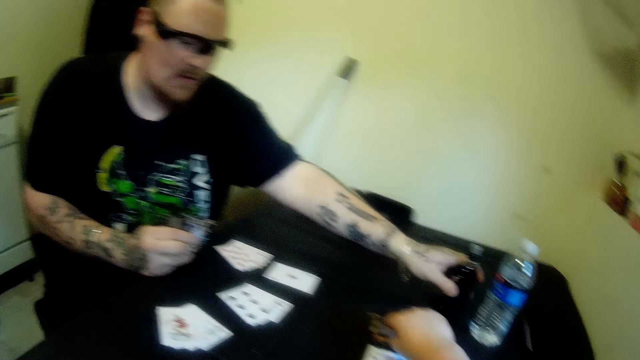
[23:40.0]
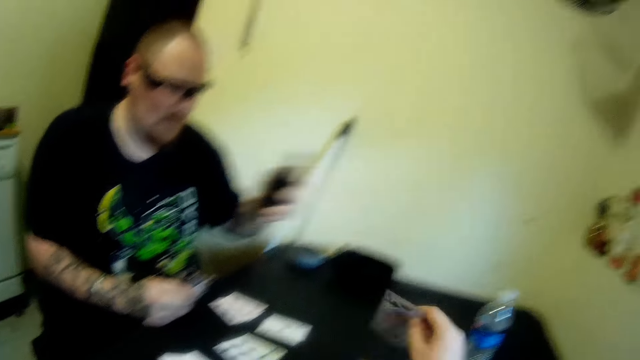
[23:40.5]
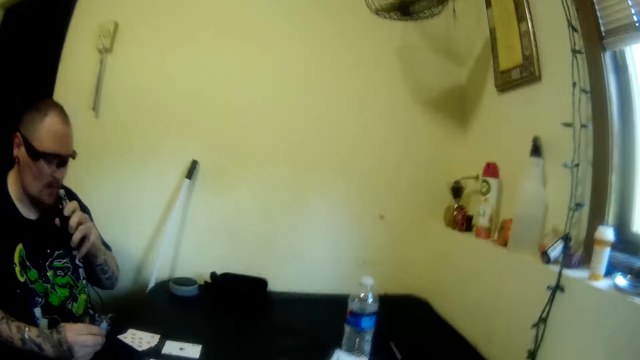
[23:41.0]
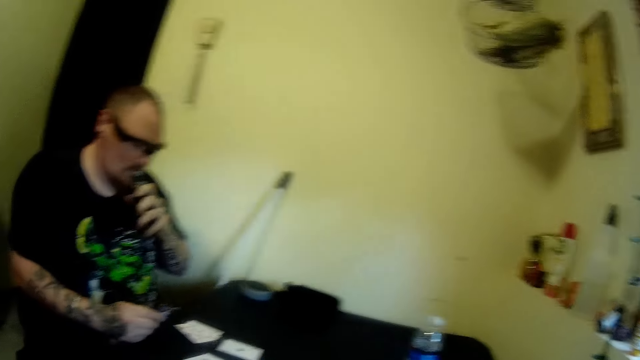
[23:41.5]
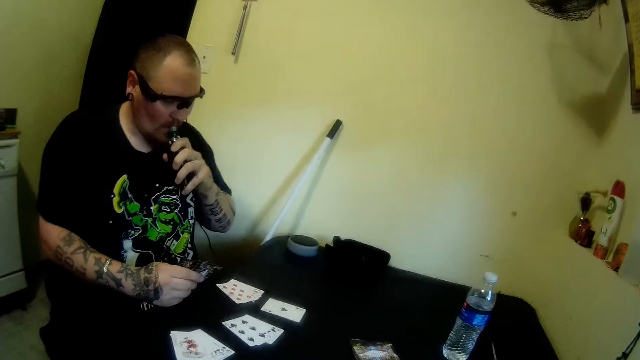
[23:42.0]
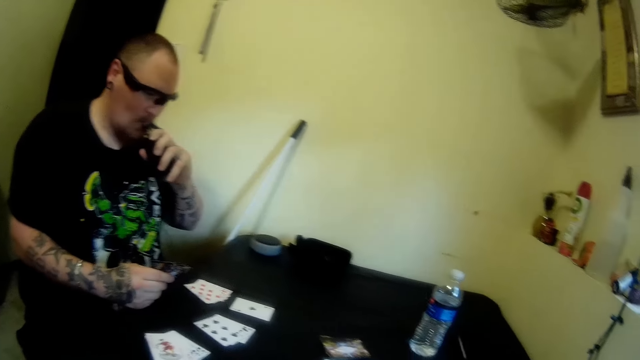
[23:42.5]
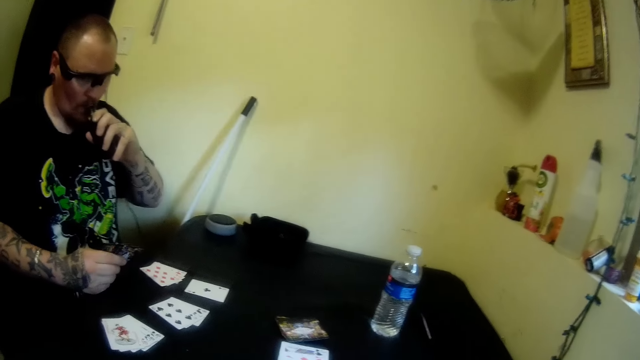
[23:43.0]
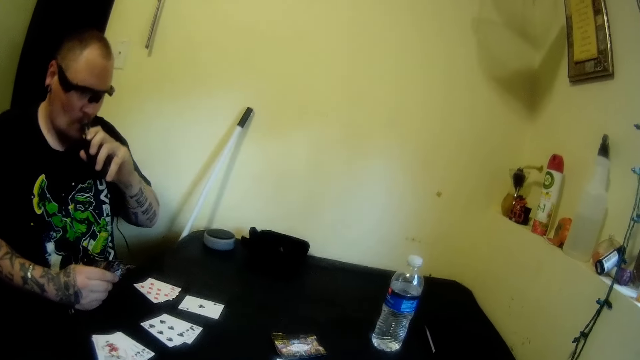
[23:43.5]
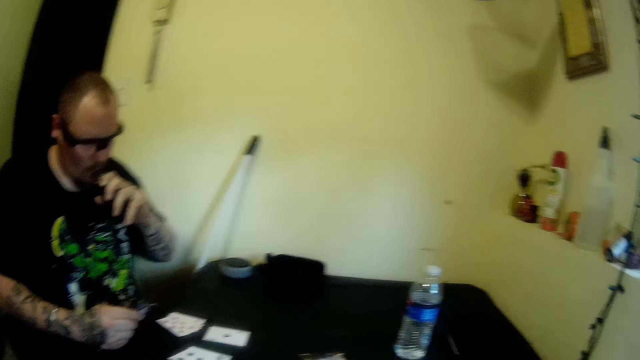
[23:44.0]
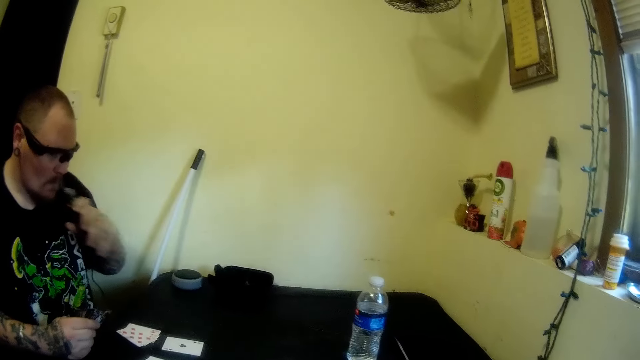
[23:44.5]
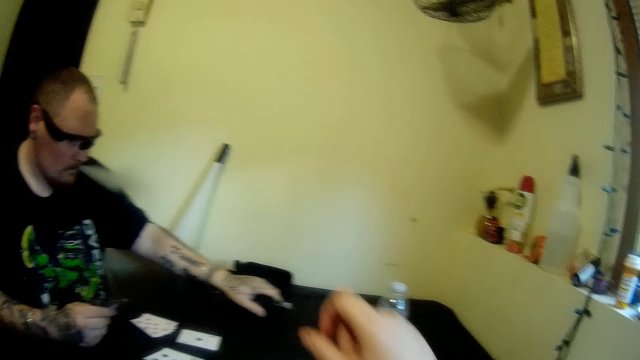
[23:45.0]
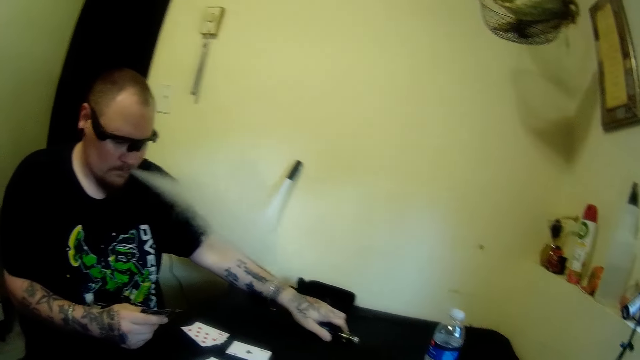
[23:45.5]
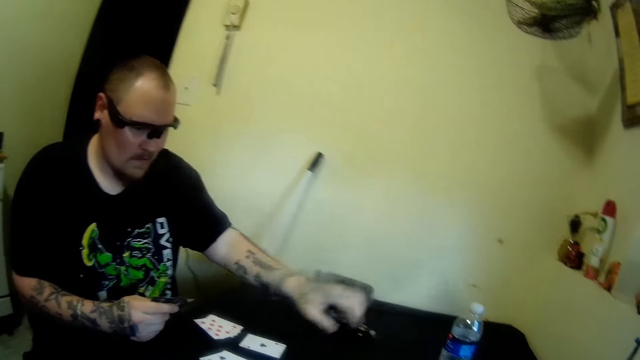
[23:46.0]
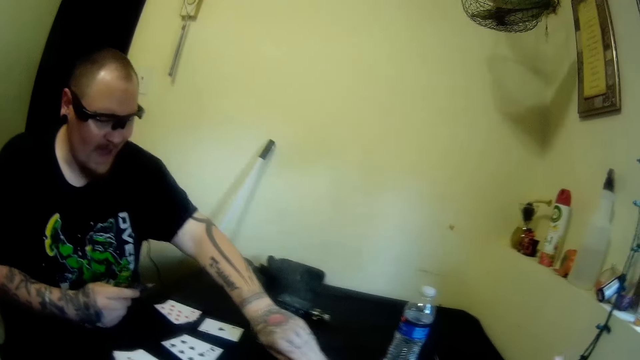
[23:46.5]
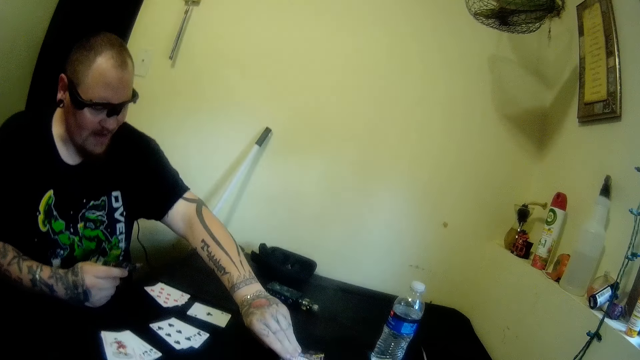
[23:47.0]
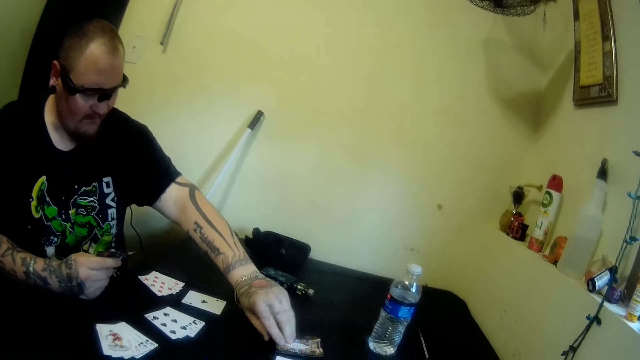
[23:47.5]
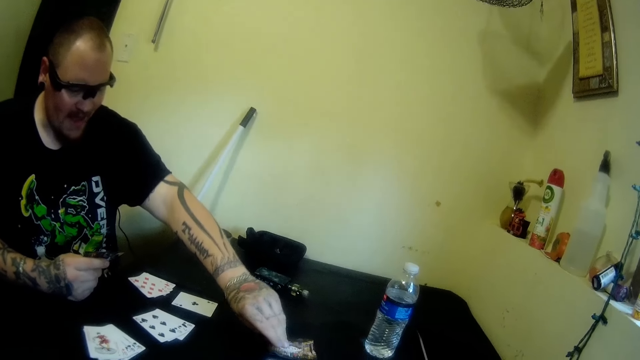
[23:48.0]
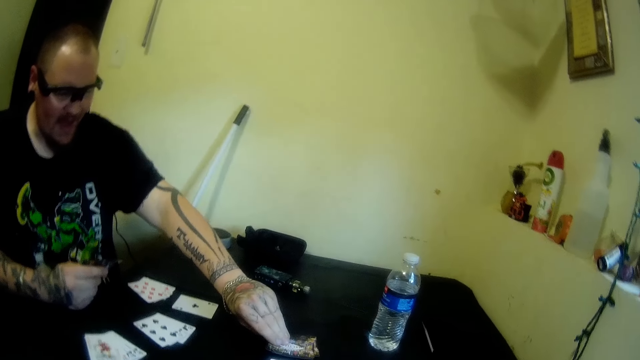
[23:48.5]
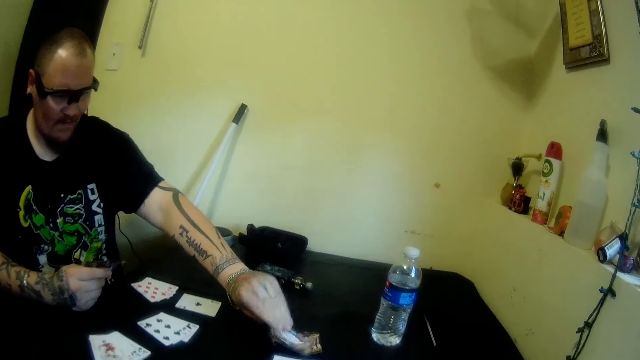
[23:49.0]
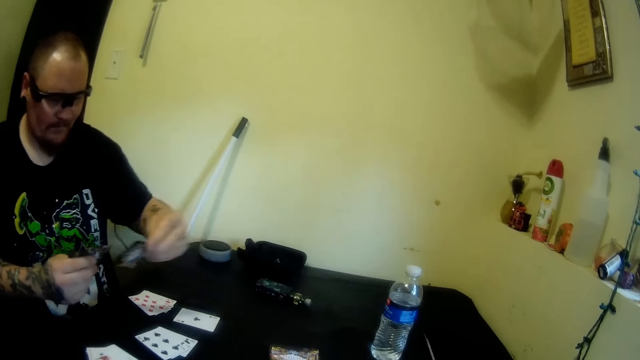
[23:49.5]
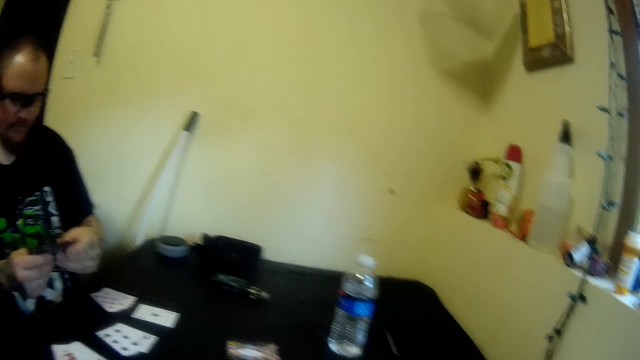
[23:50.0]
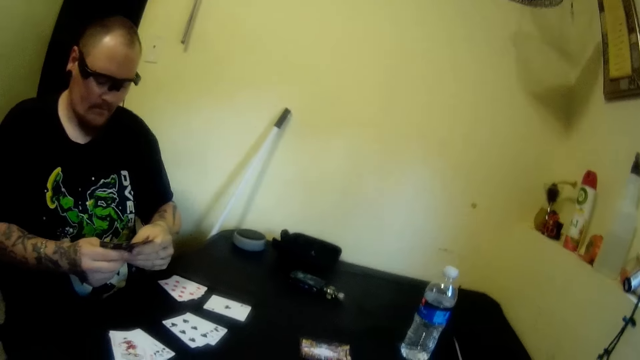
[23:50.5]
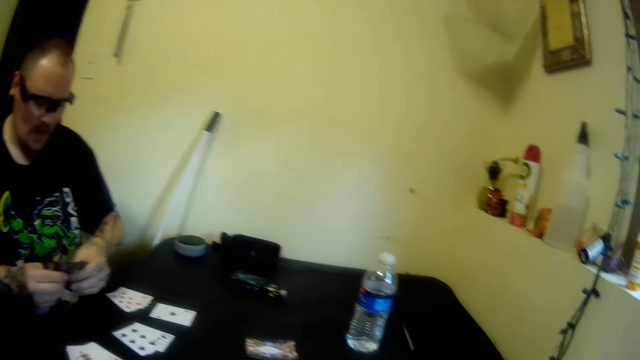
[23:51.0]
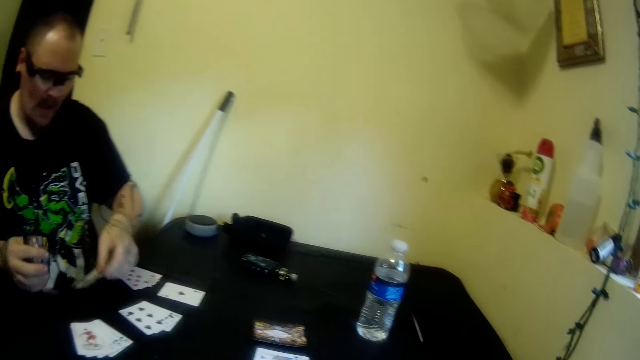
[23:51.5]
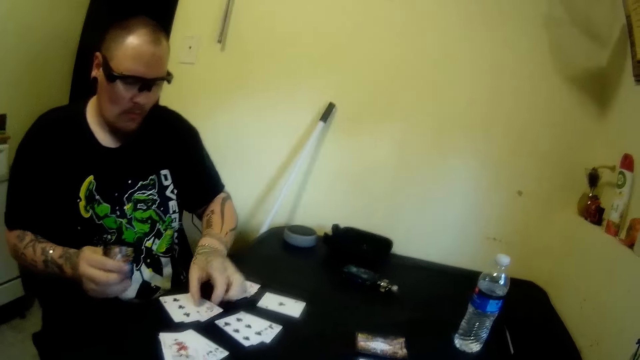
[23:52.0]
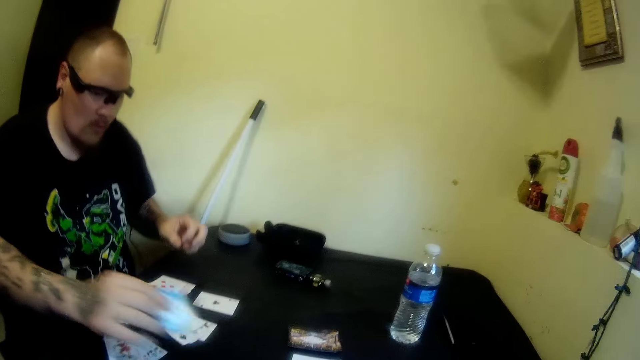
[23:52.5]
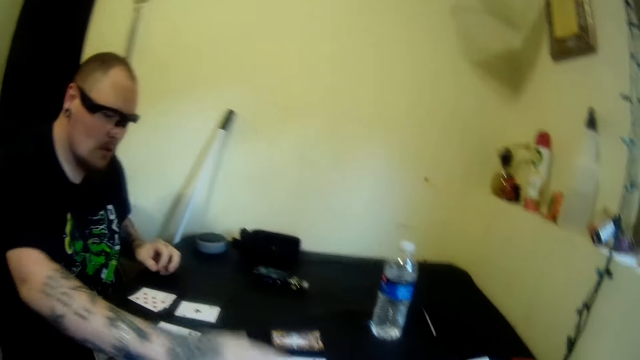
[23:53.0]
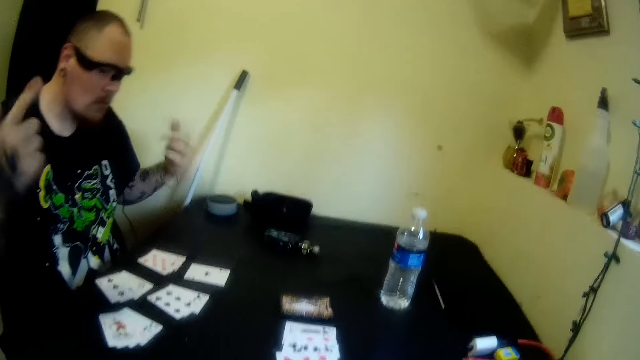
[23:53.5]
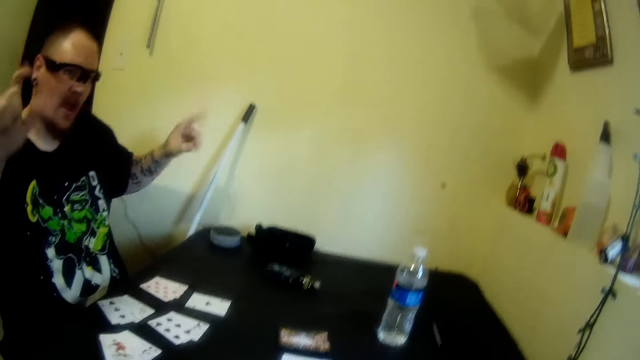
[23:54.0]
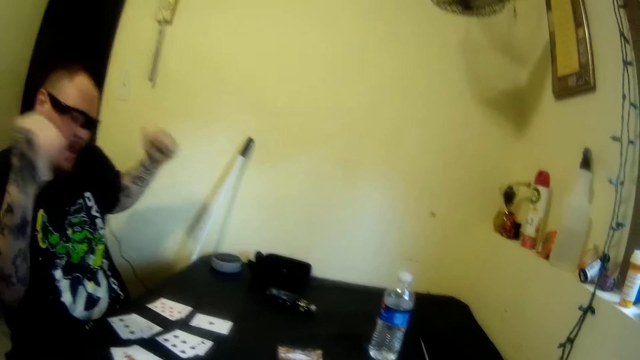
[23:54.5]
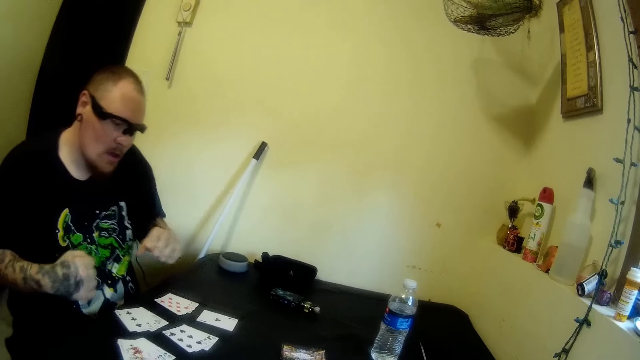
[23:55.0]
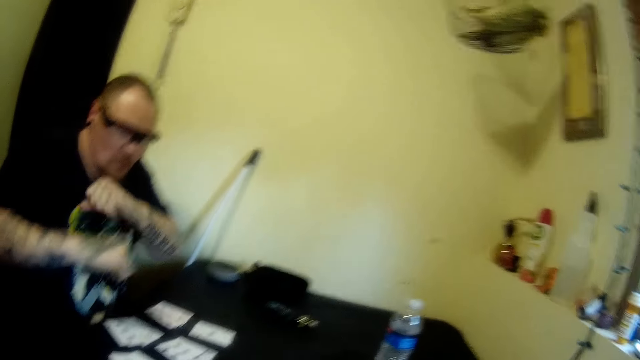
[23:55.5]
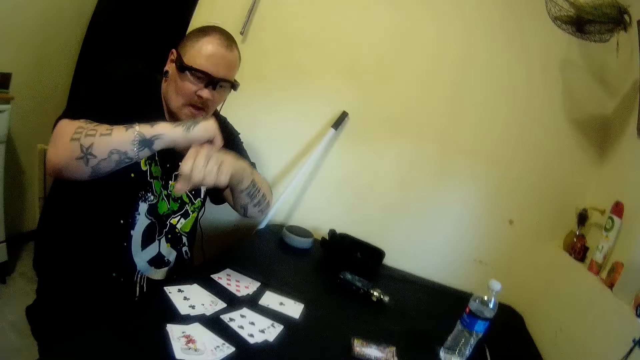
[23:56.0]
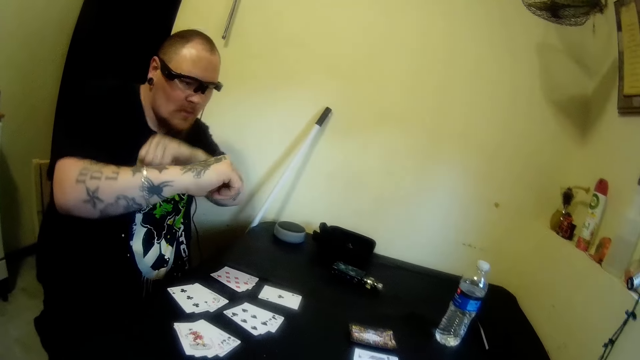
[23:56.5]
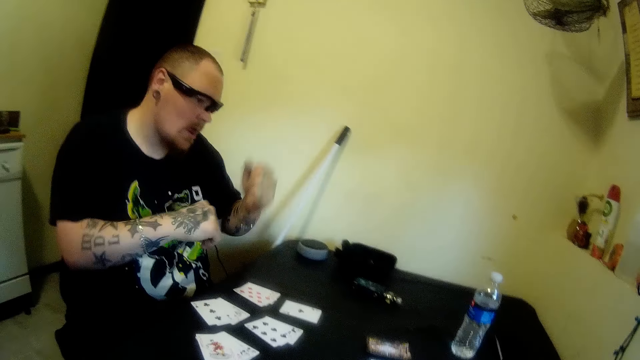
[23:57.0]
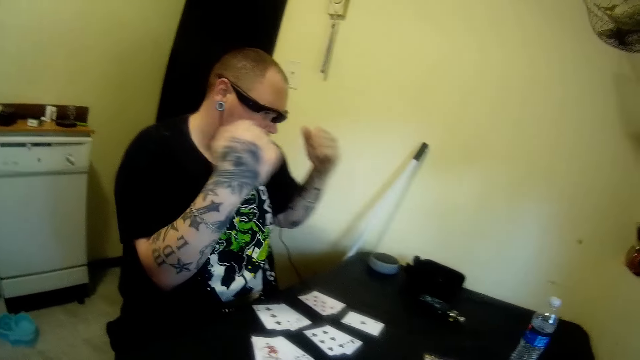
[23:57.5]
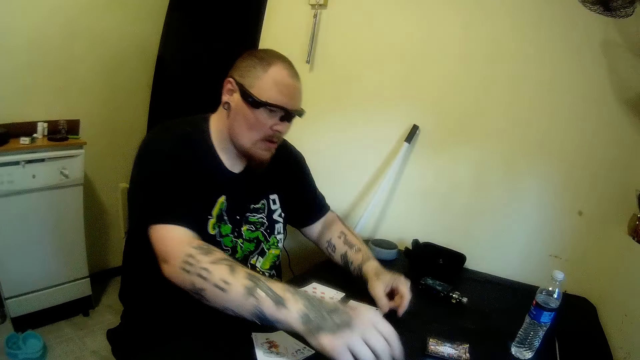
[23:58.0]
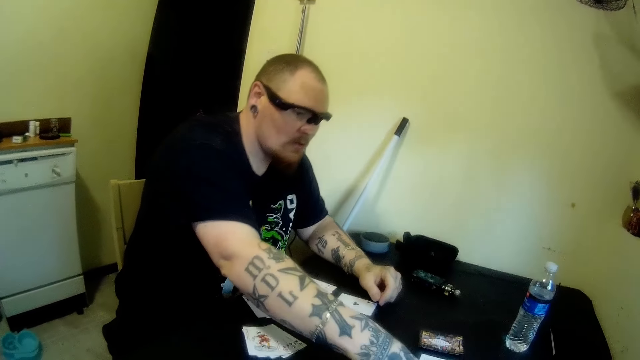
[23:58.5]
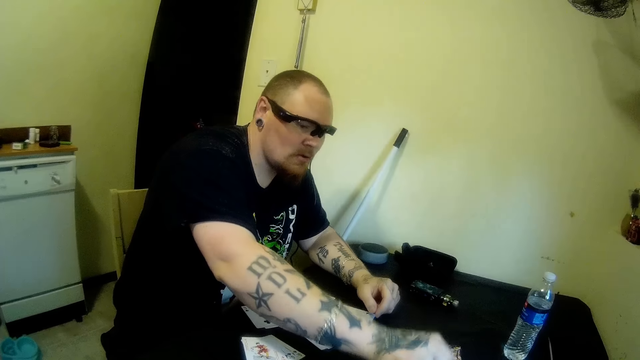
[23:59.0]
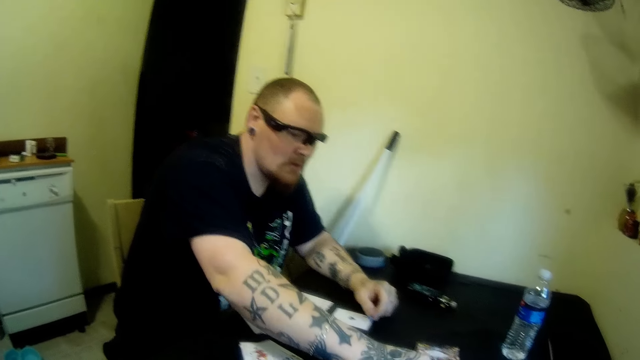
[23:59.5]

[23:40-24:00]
A man picks up the hookah or vape pen on the table. He smokes from the hookah, places the vape pen on his mouth, and shakes his head. The man drops the hookah on the table. The camera wearer lifts her hand. The man picks up a card on the table, looks at the card, and places the card on the others. The camera wearer drops two cards on the table. The man arranges his cards and places two cards on the table. The camera wearer drops another card on the table. The man places cards on the others and dances. He touches the cards on the table and places his left hand on the table.
